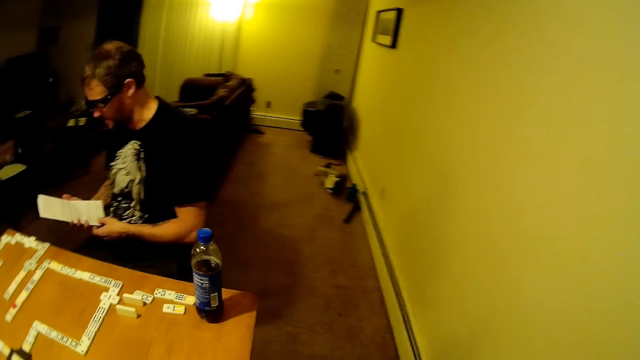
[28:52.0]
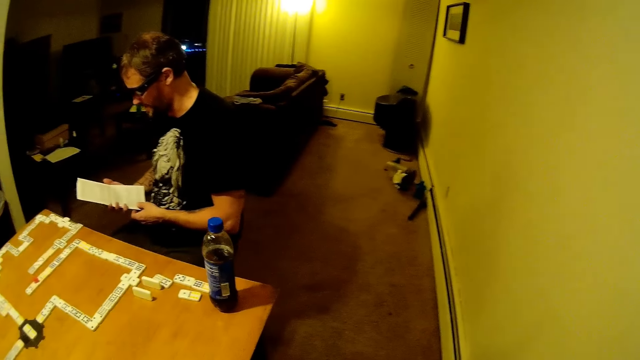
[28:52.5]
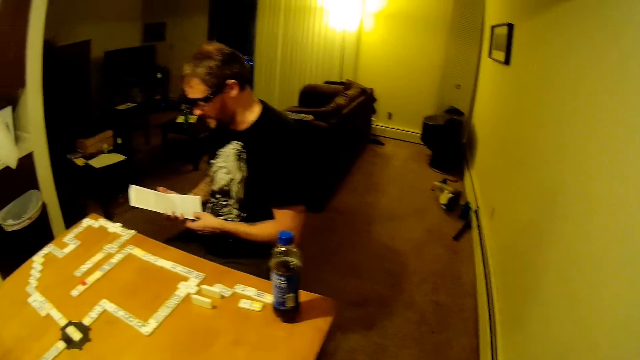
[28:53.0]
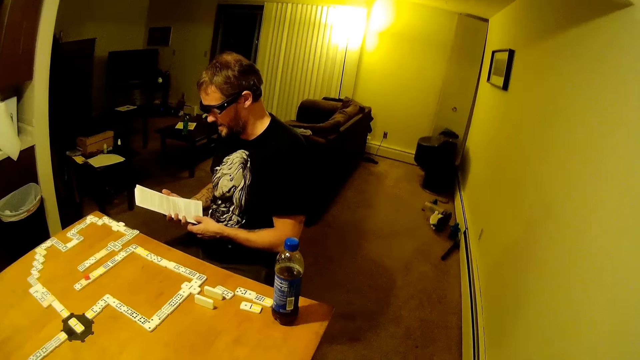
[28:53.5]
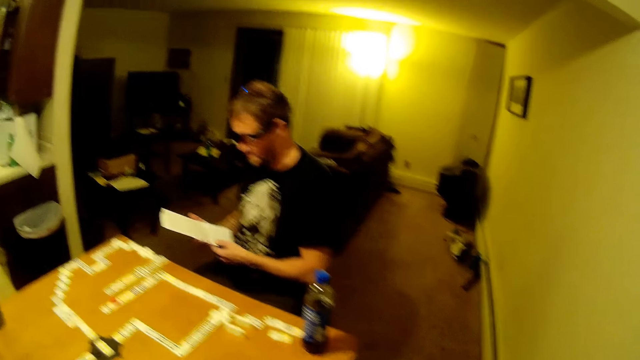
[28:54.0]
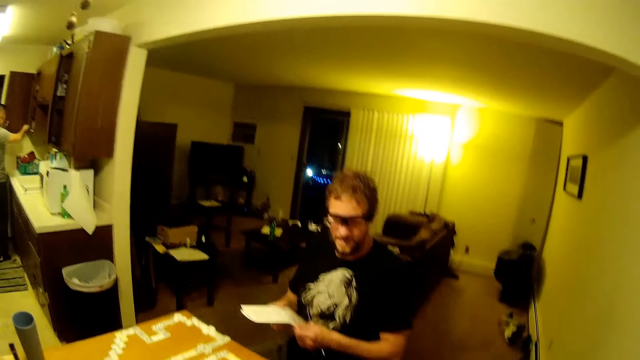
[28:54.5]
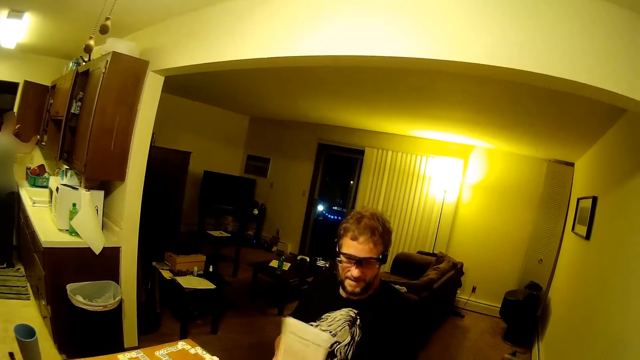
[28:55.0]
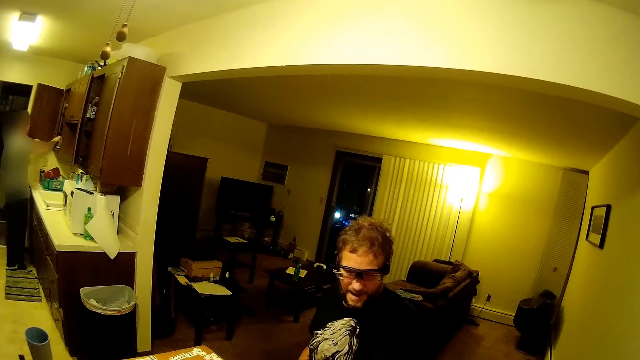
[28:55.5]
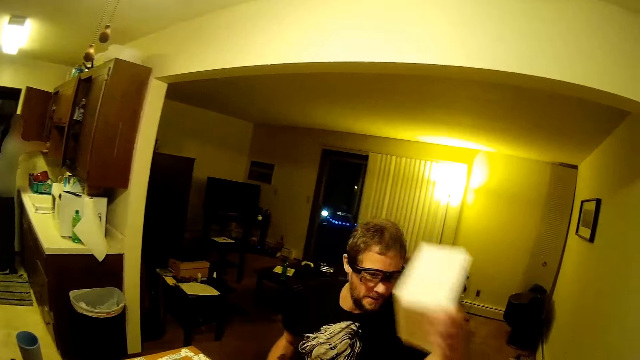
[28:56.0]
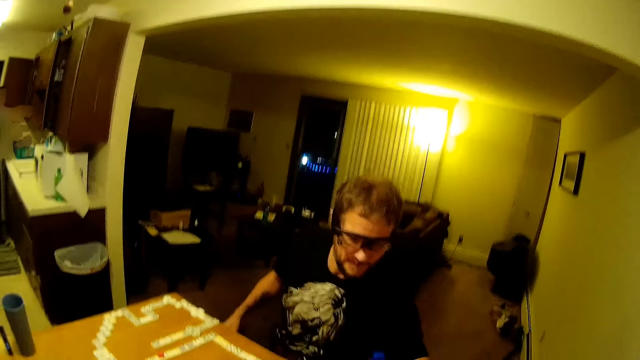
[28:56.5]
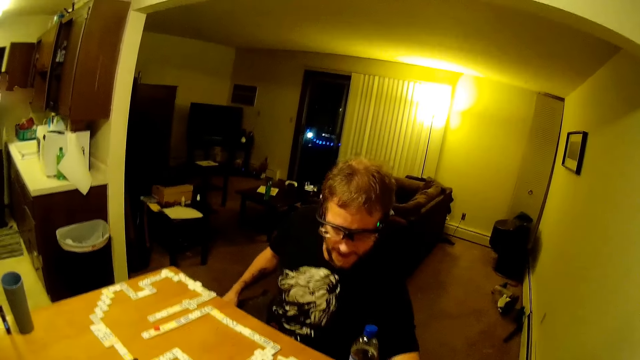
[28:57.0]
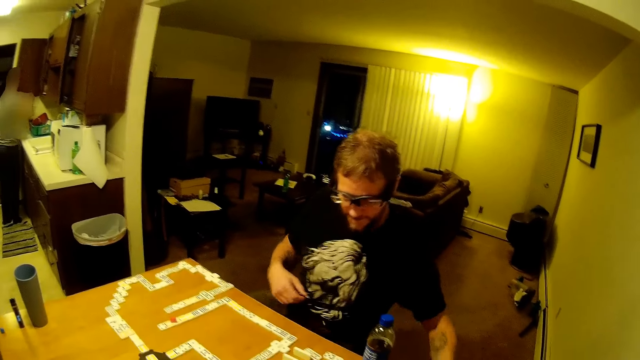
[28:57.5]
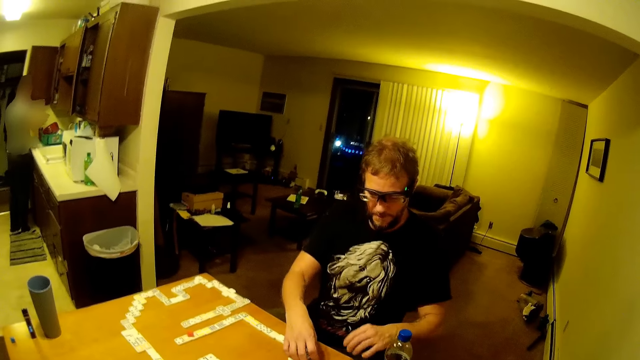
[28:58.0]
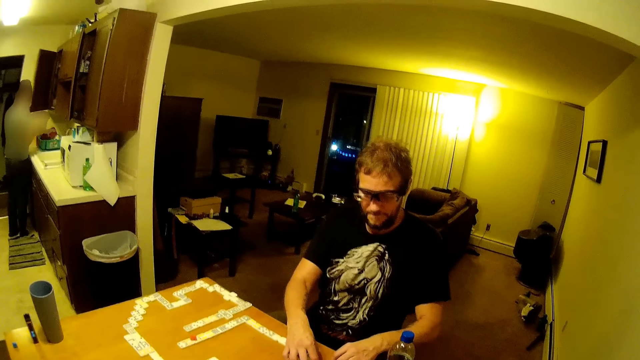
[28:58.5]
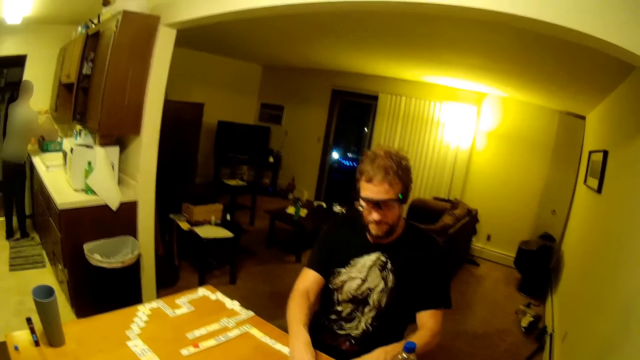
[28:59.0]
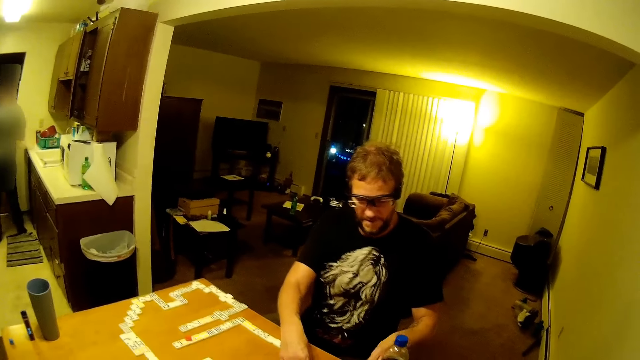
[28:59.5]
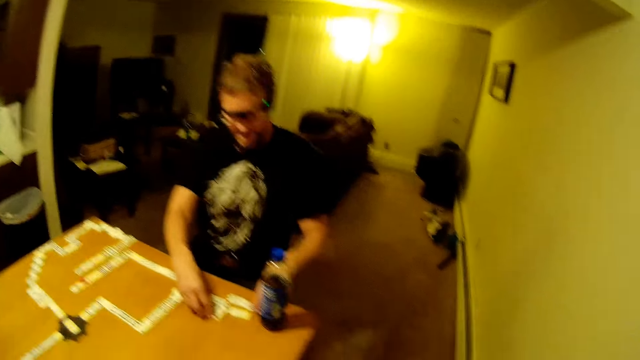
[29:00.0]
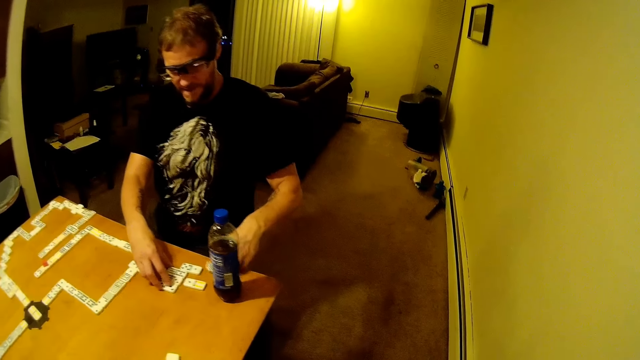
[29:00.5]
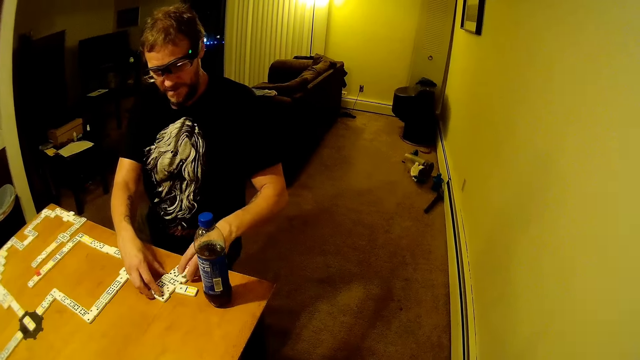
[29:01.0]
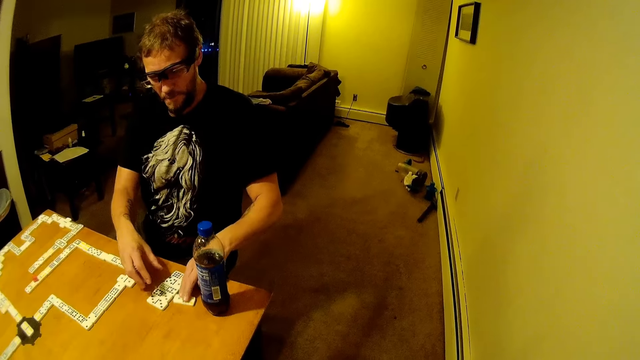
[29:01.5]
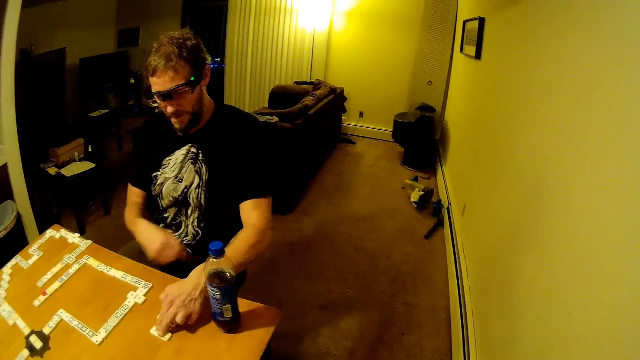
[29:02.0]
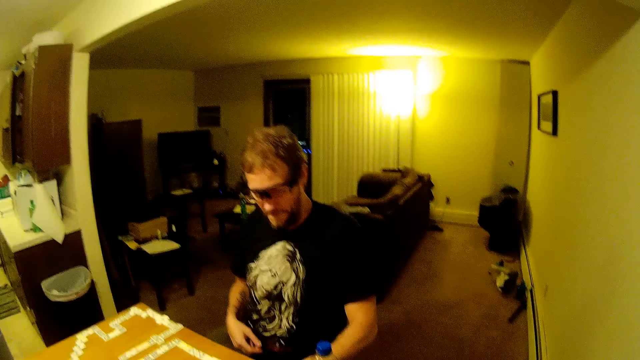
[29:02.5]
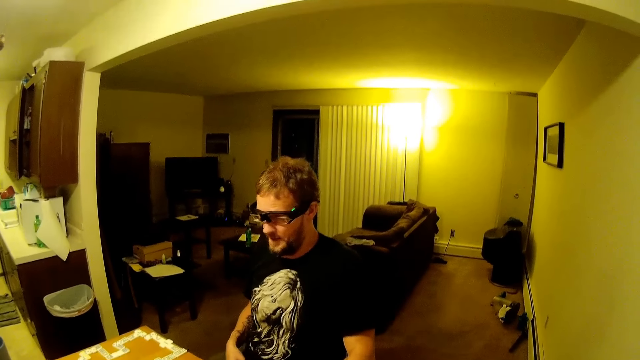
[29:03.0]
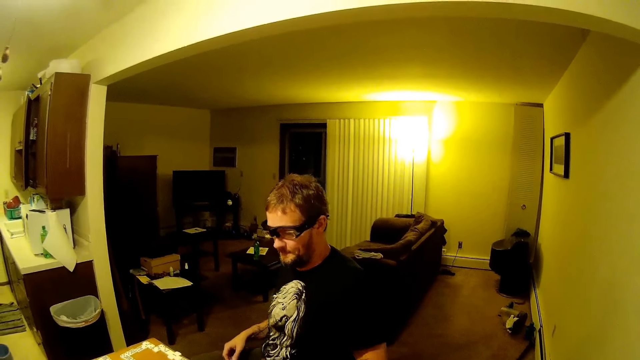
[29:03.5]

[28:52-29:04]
A man puts the paper on the table. The camera wearer talks to the man. The man arranges dominoes.

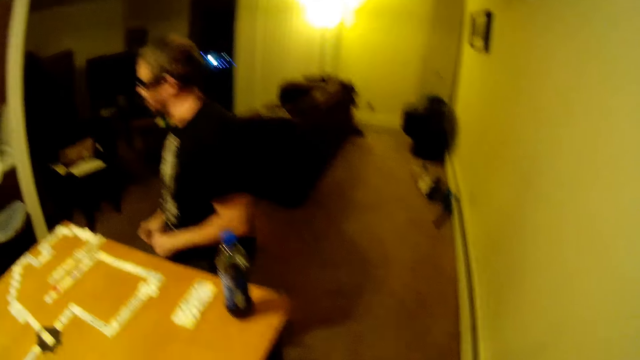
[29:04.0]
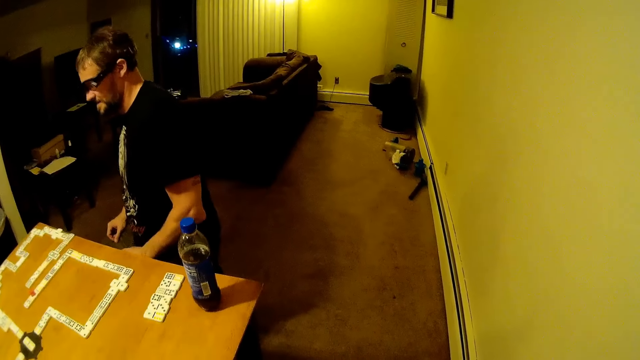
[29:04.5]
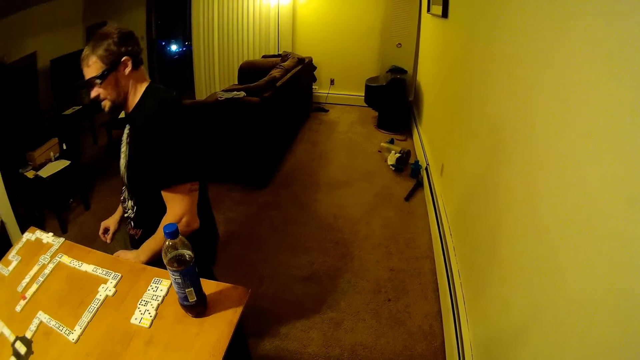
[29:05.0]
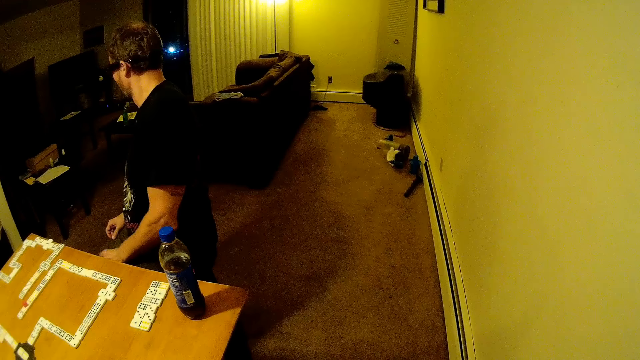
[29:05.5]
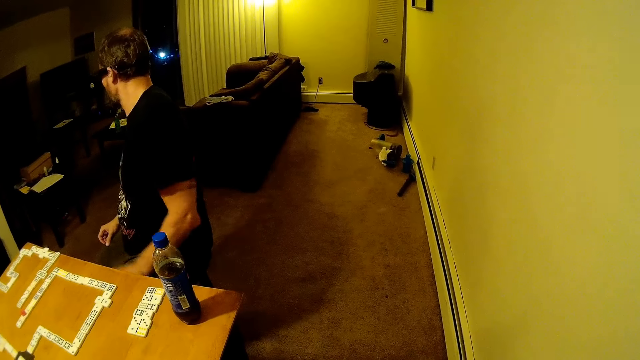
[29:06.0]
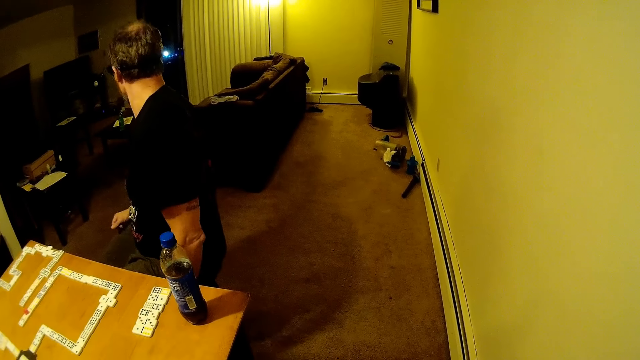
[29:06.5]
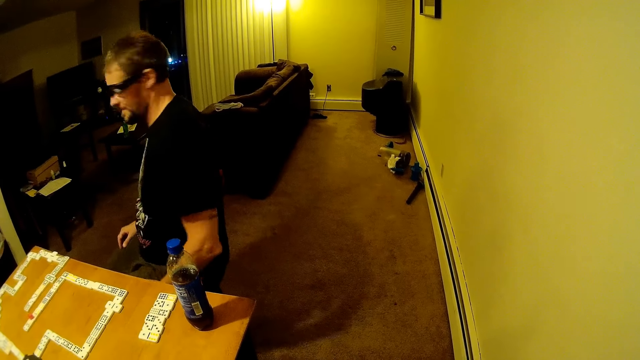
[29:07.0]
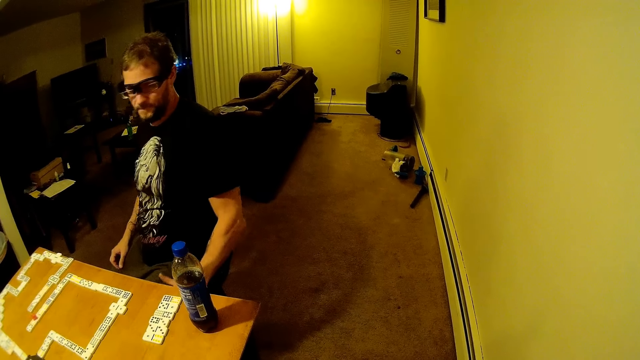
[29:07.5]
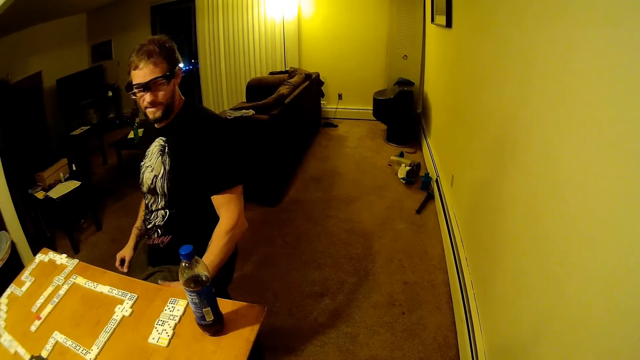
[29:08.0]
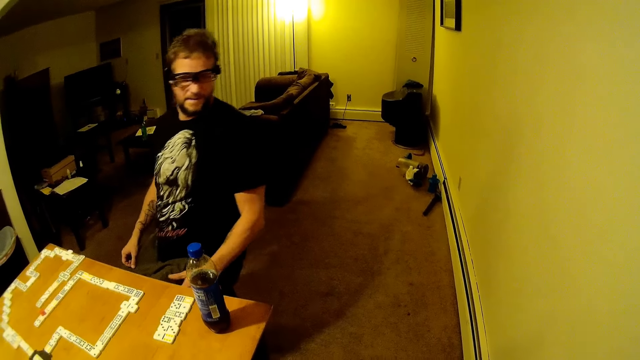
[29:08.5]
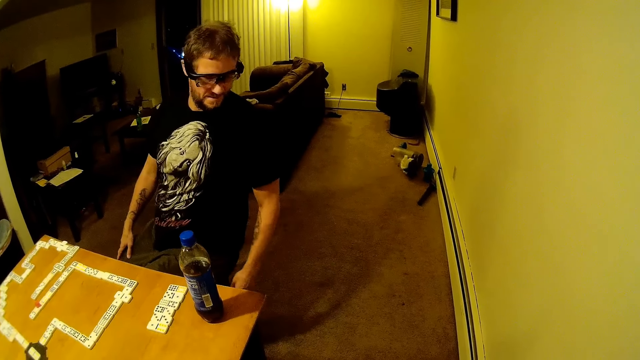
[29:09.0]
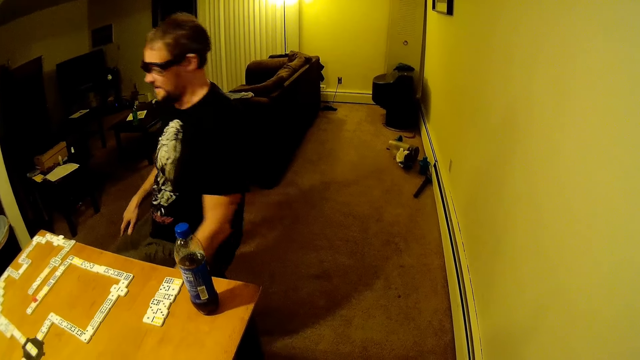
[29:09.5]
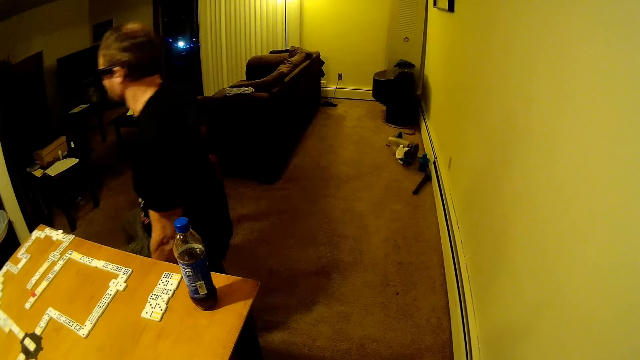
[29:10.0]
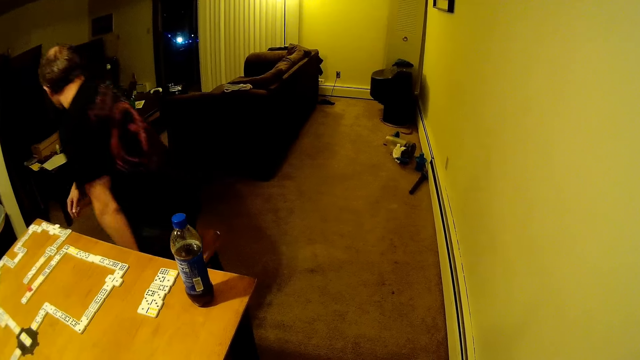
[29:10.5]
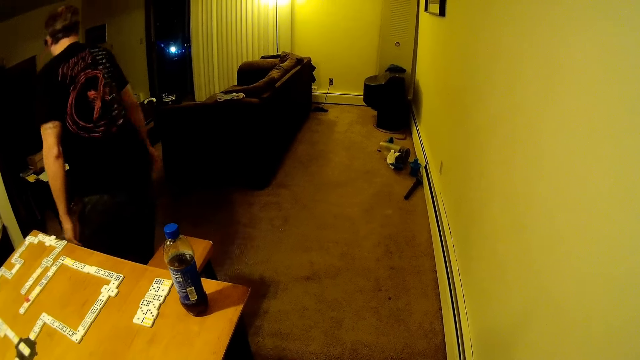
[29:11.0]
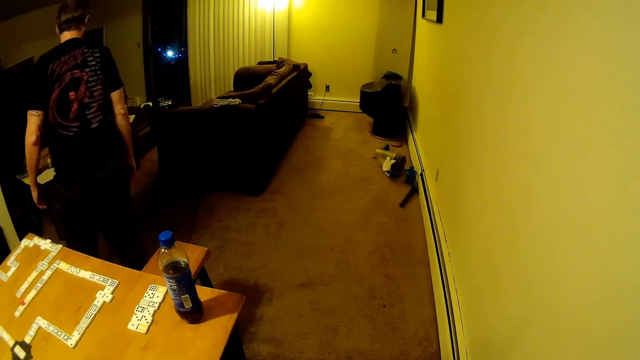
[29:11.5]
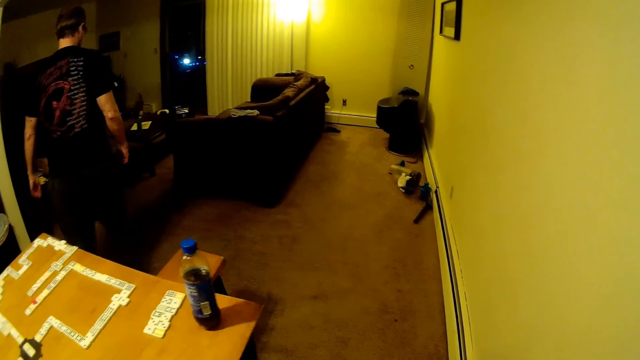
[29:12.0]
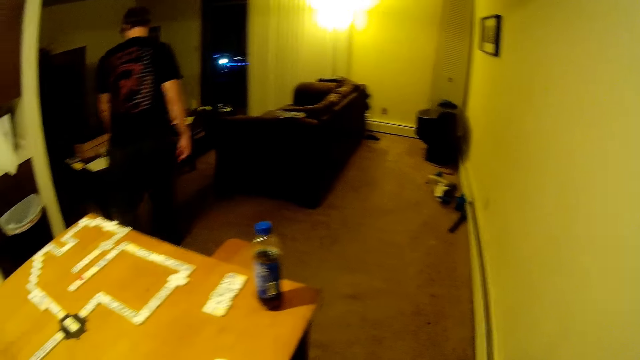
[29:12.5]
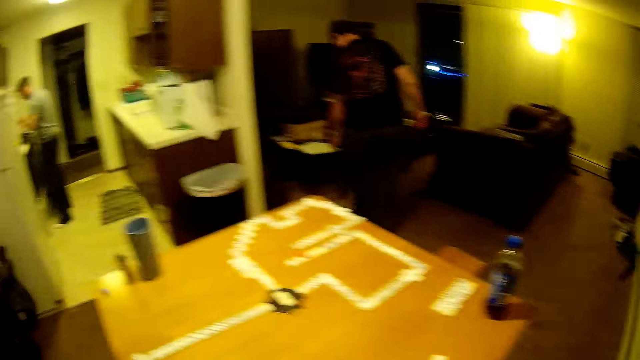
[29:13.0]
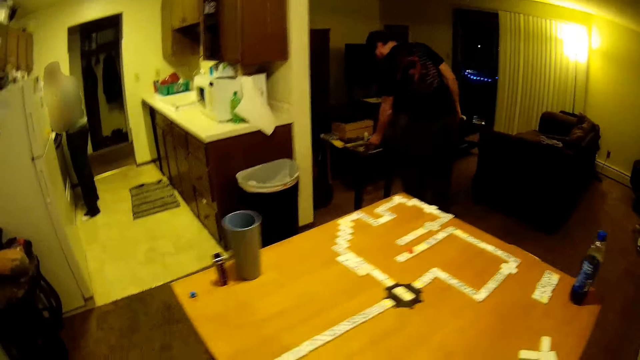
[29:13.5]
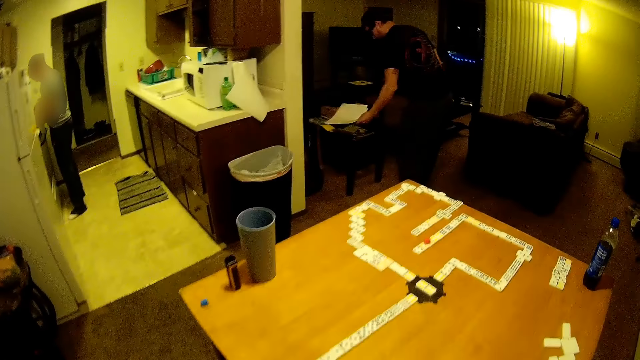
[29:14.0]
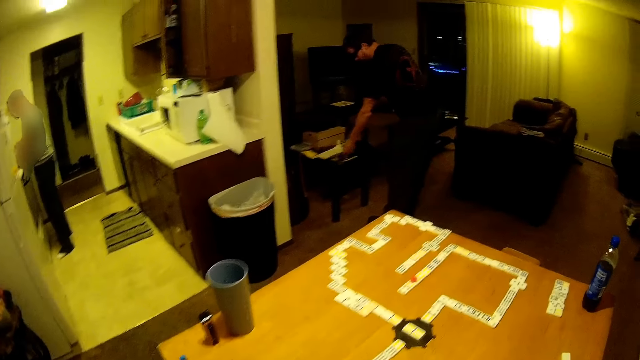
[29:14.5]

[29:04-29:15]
A man looks around. The man stands up, walks around, picks up a paper and puts the paper down.
